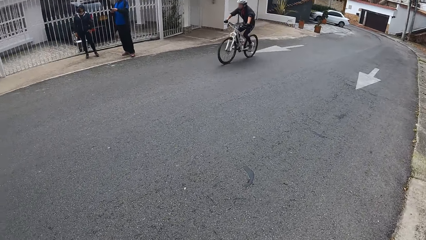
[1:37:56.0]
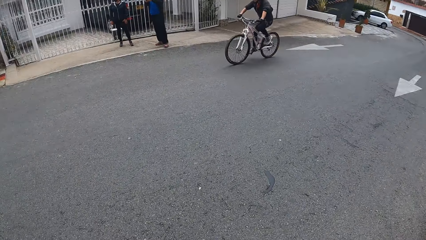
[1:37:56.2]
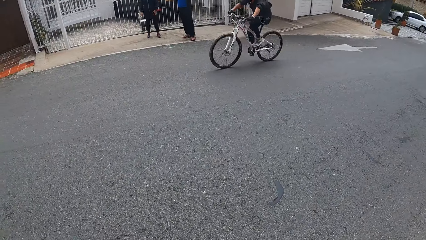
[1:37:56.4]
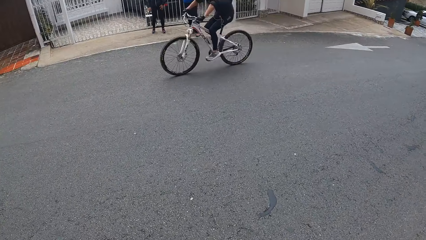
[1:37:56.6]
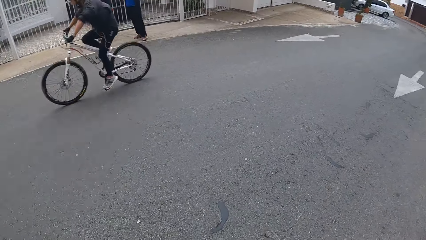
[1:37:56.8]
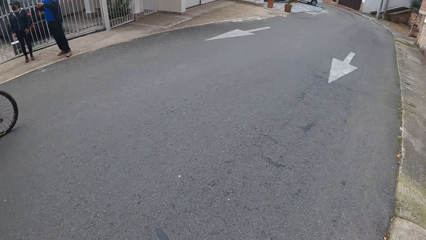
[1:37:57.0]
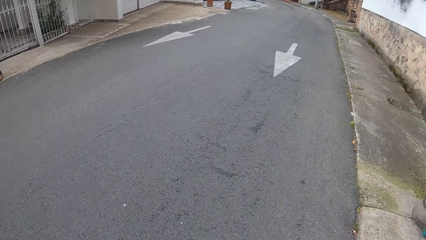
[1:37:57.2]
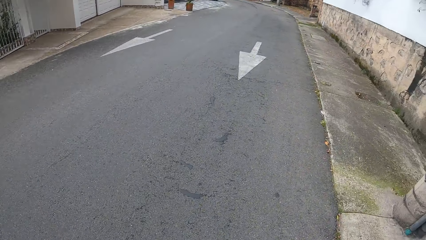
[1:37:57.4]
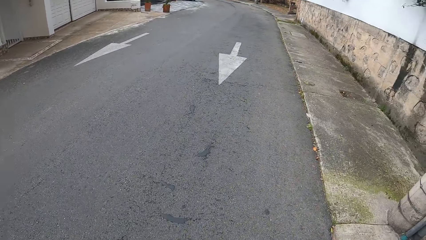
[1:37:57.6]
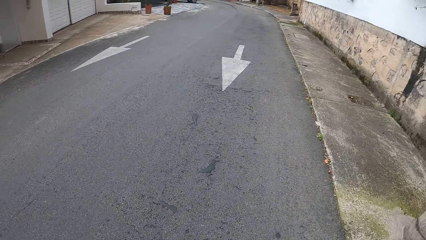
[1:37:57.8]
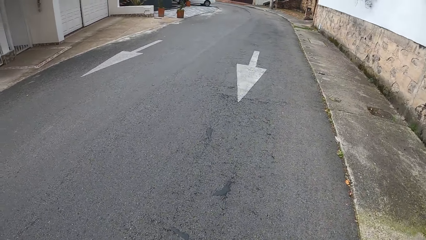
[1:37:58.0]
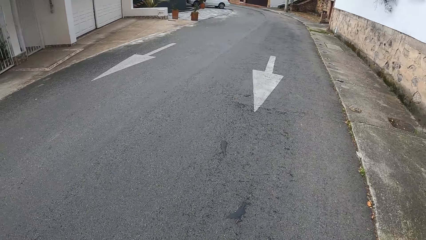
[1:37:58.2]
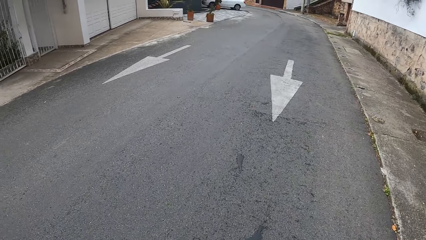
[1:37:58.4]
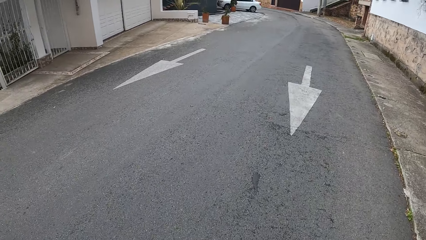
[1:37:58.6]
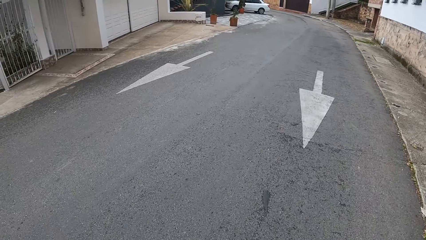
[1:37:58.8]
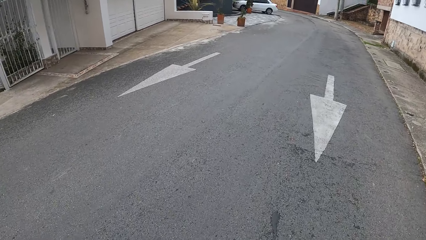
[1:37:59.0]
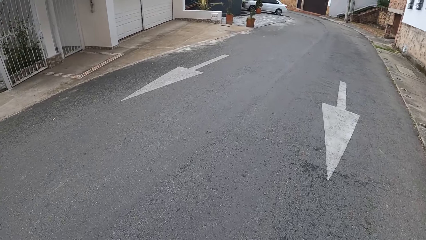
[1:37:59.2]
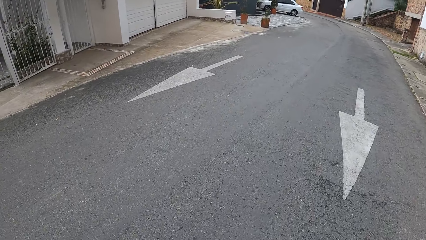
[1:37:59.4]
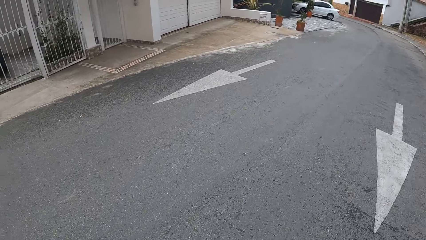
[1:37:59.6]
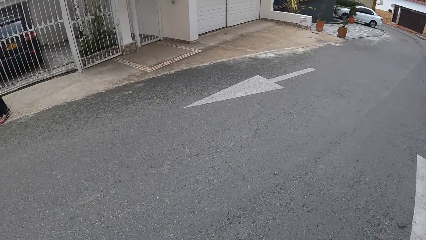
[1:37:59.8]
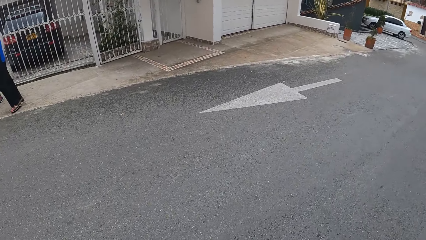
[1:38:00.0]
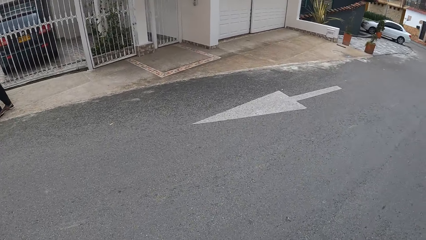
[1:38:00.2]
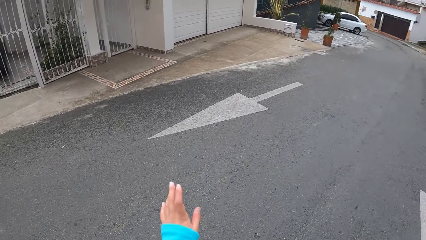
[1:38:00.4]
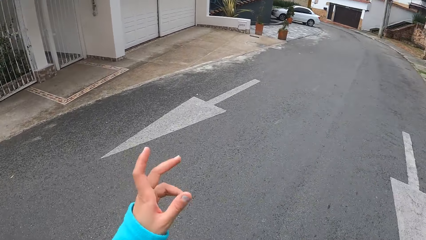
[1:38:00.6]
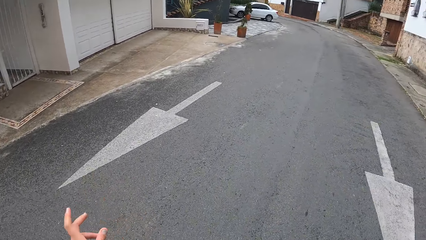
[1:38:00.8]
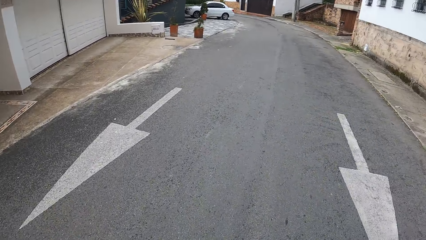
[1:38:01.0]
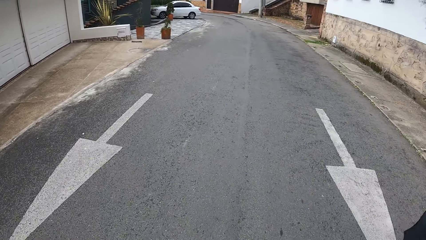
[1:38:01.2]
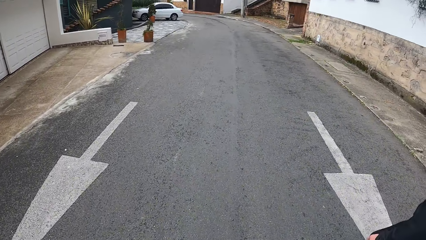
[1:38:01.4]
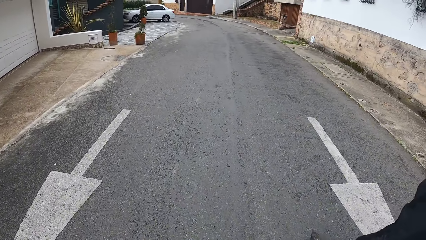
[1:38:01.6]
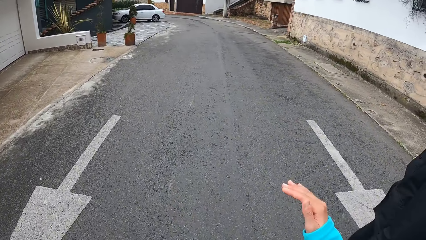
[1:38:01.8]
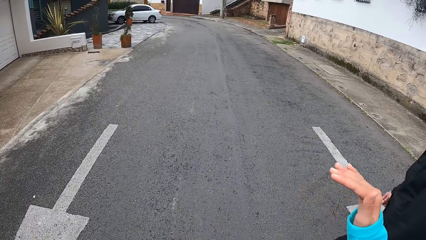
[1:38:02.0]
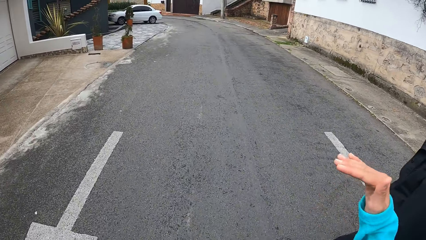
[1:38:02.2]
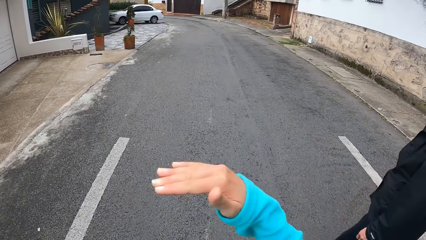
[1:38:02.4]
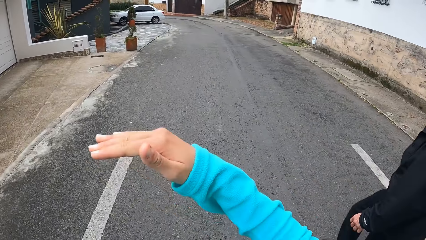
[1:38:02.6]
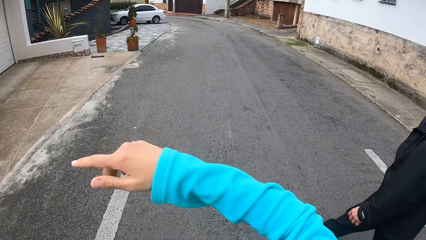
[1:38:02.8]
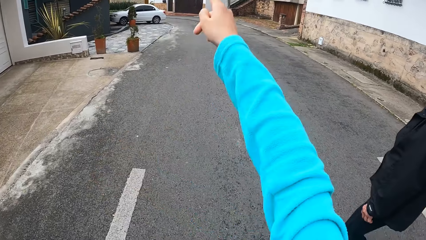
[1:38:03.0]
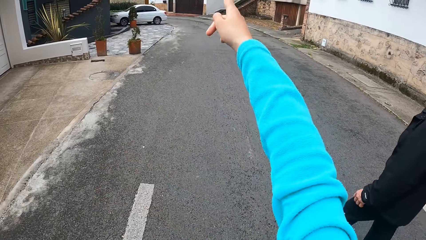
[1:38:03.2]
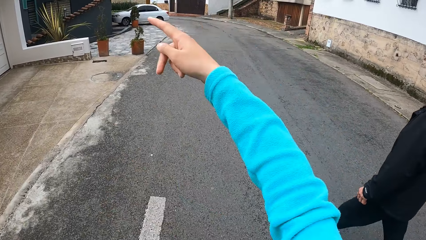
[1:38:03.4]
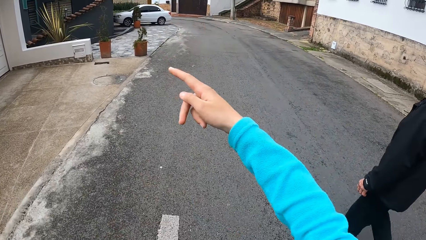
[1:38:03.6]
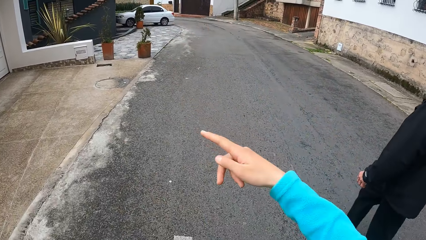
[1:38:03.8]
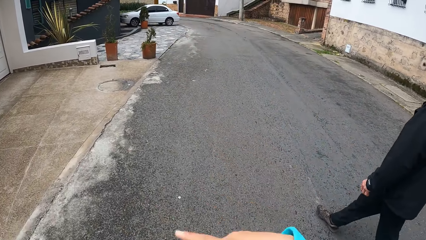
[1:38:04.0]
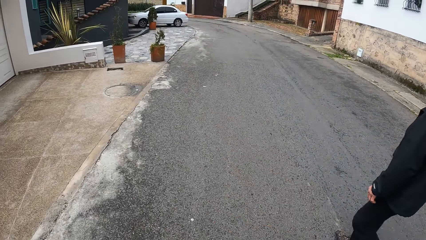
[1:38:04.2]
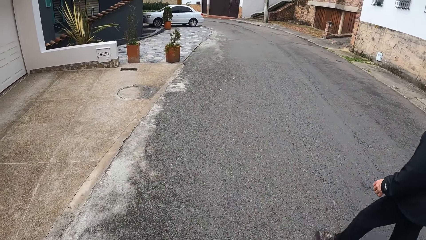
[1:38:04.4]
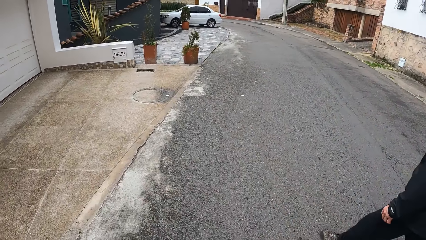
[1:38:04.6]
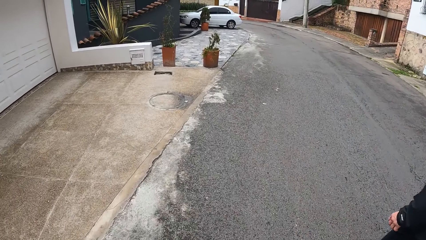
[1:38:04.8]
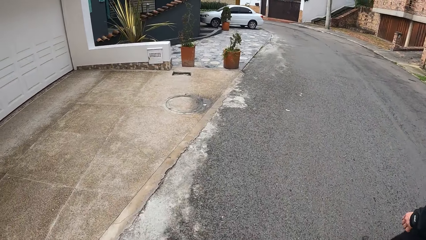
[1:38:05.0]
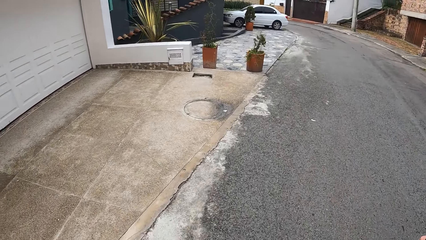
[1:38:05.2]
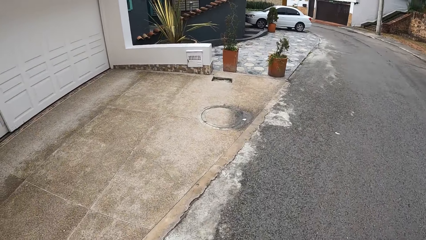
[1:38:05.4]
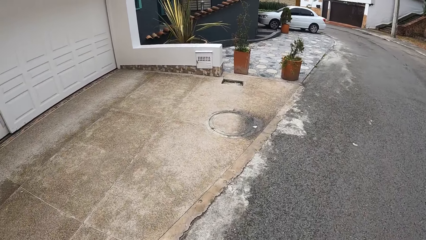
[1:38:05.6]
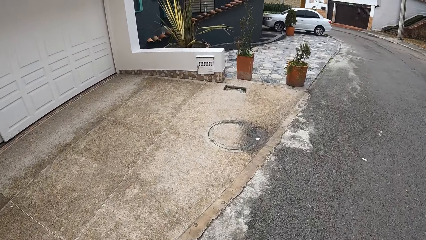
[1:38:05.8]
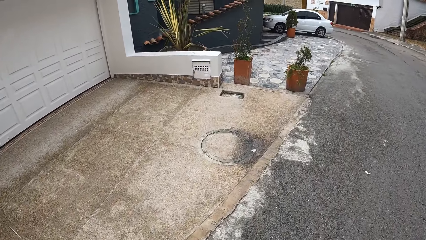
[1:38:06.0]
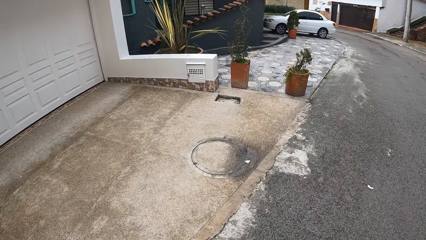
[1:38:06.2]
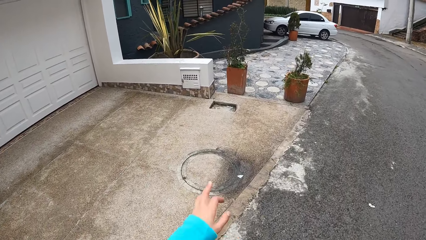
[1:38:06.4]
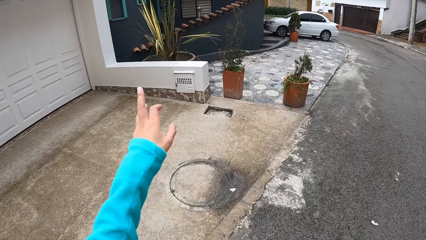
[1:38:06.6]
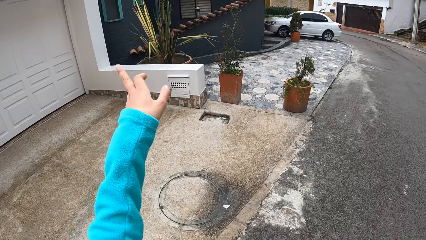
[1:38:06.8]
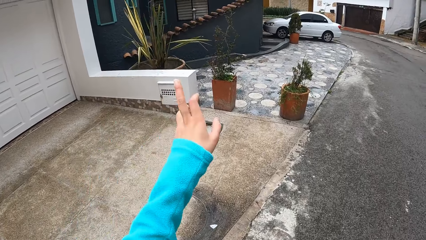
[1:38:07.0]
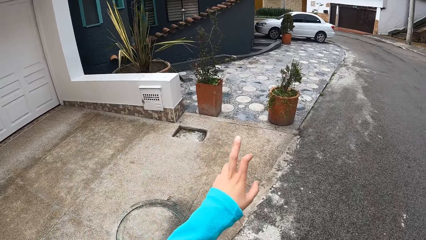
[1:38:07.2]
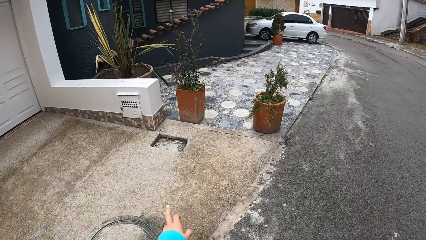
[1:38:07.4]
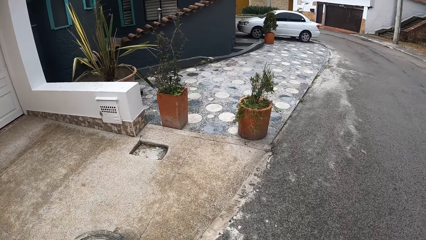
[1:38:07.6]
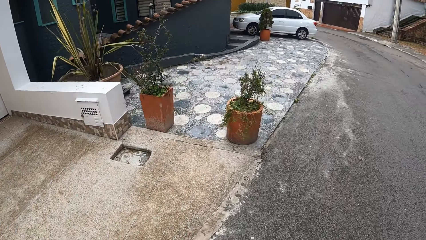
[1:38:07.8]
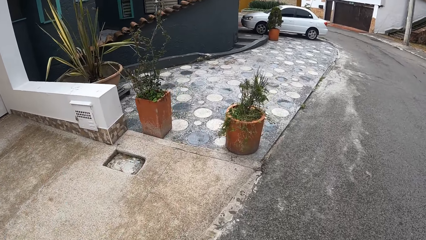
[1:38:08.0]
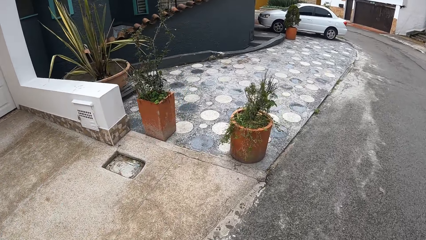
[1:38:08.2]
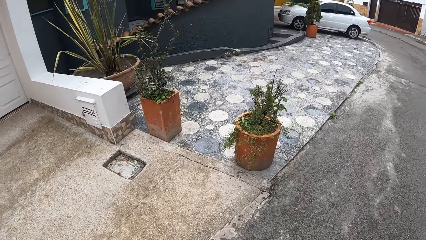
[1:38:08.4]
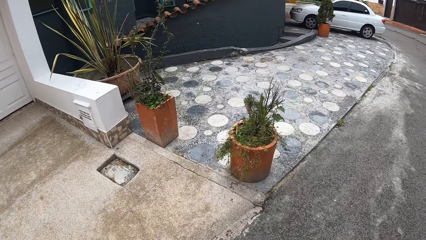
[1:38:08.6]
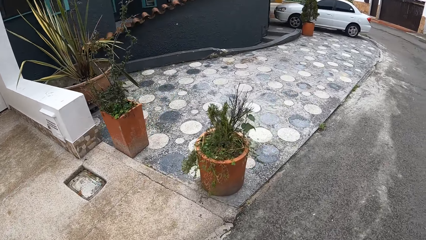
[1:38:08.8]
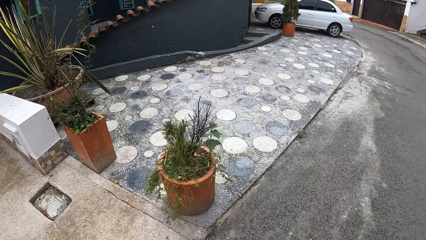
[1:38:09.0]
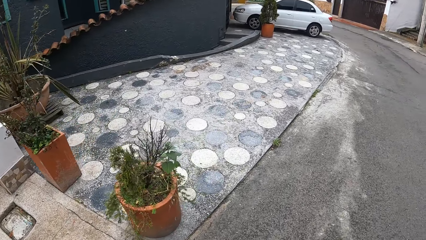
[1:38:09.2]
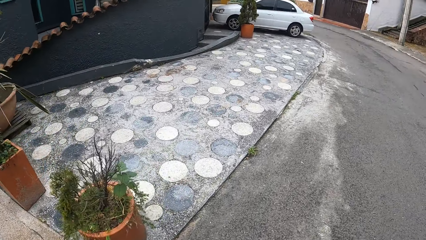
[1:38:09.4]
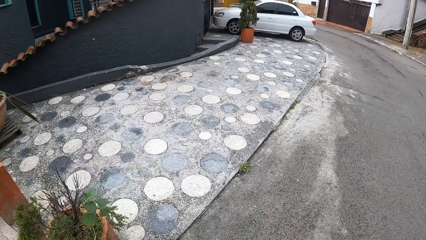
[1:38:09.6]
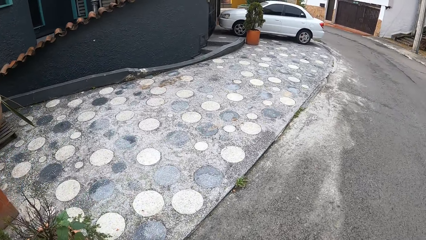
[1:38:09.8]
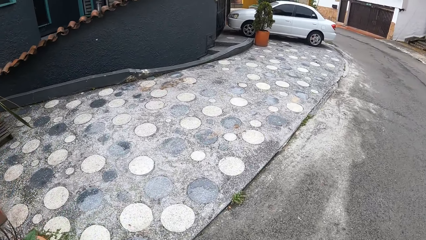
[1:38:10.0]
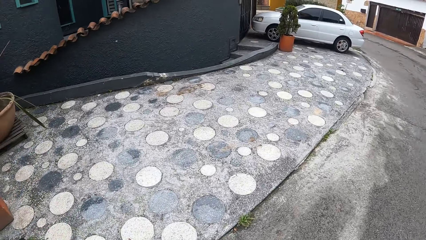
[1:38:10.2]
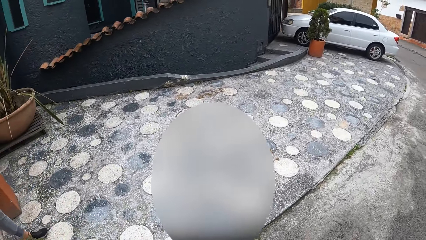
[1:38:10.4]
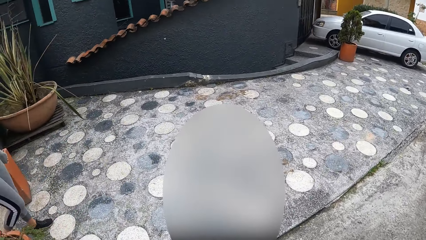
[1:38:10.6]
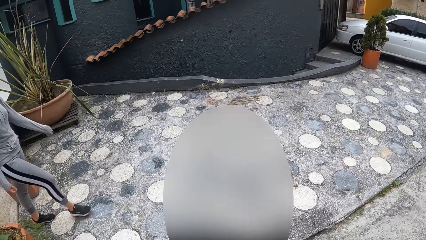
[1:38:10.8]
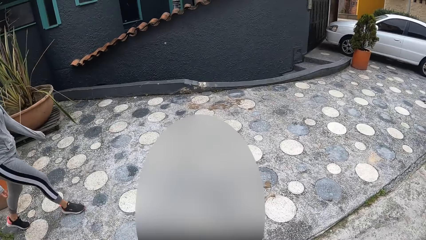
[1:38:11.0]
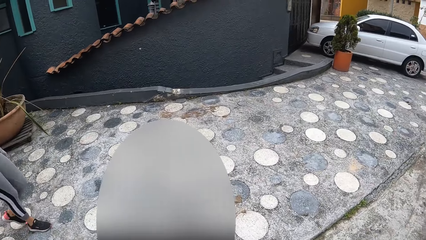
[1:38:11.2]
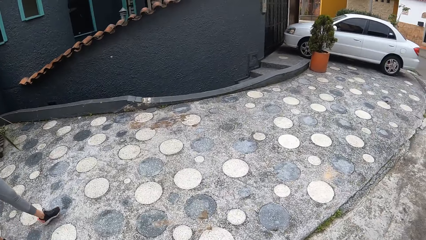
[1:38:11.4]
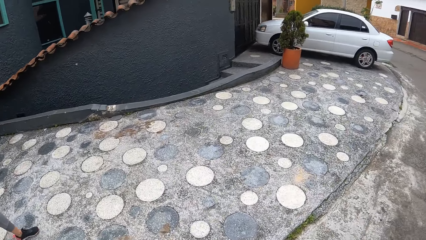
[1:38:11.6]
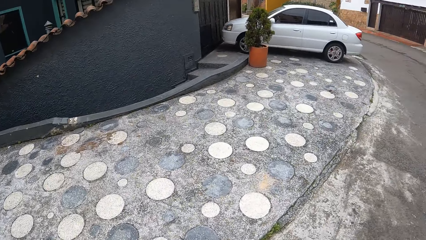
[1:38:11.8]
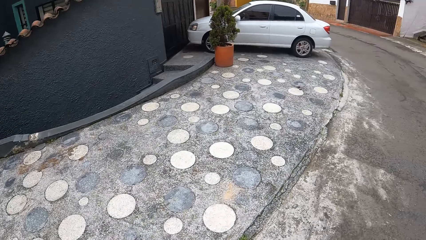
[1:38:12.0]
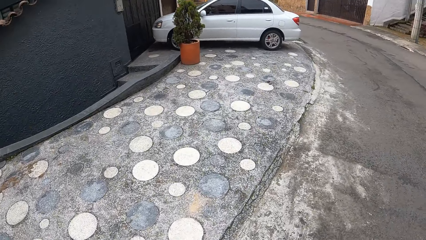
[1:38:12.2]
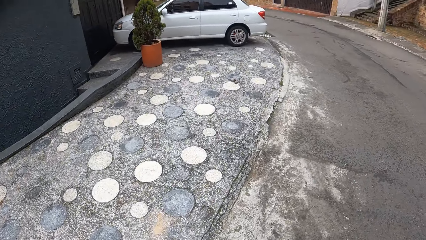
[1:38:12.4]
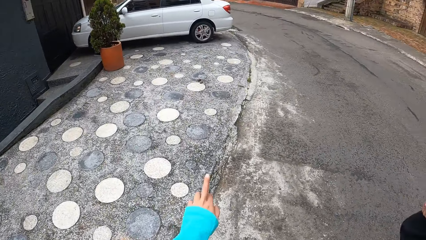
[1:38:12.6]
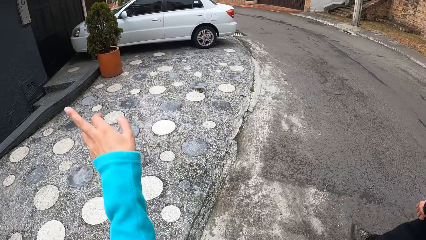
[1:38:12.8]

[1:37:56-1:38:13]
A cyclist rides past the man, the woman and the camera wearer. The camera wearer lifts up the left hand. They lift up the right hand.
